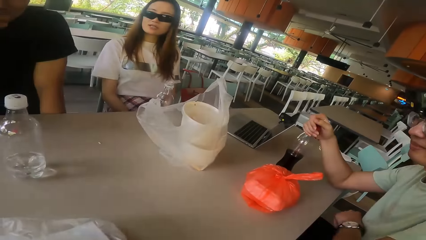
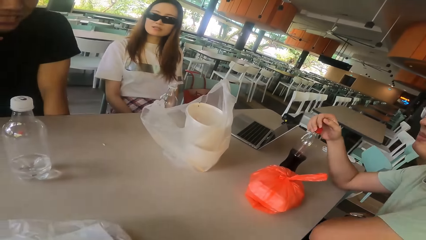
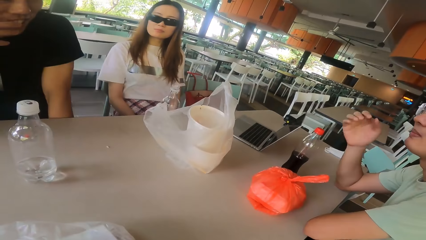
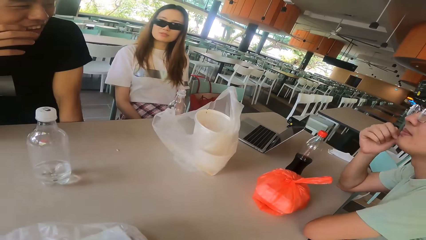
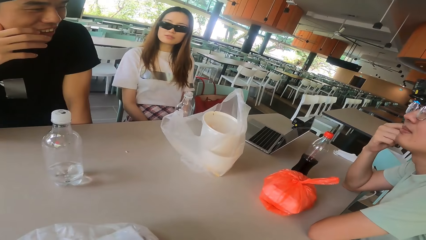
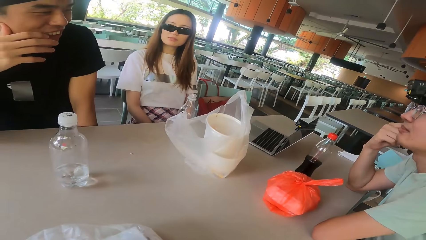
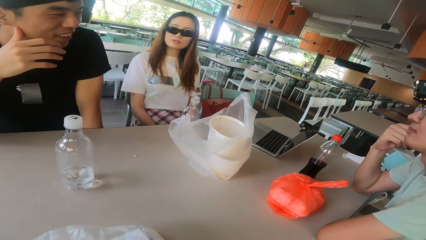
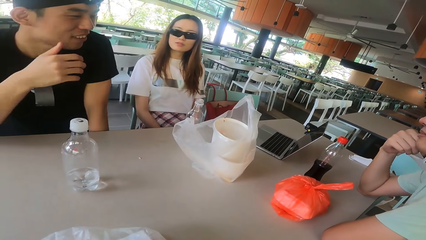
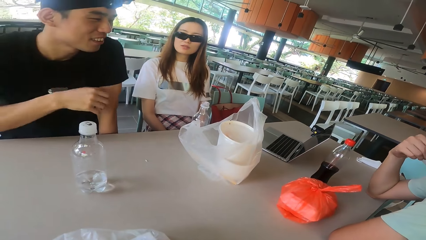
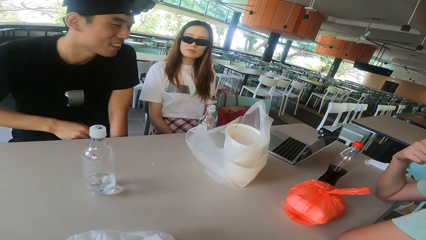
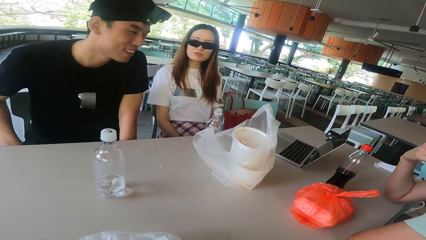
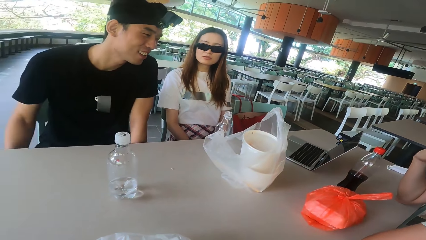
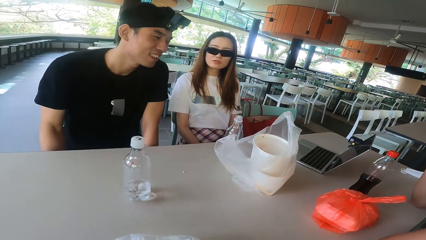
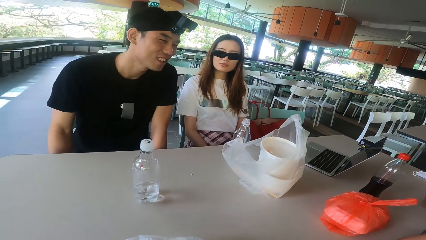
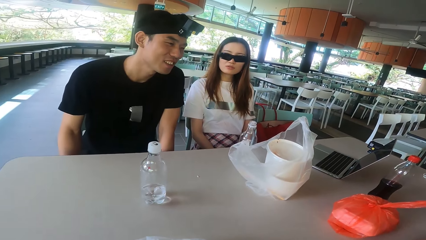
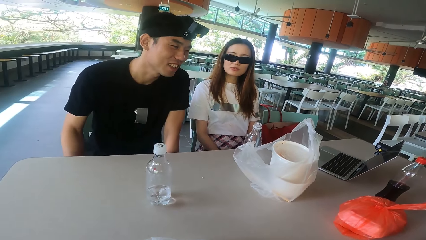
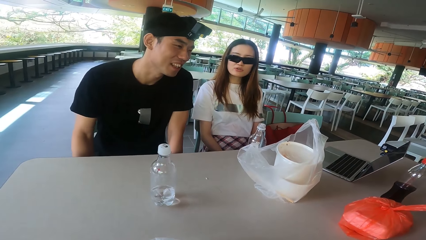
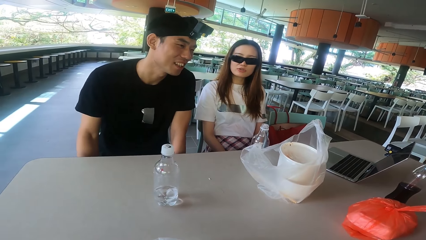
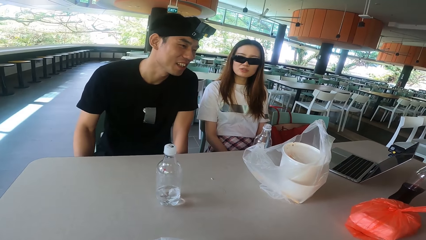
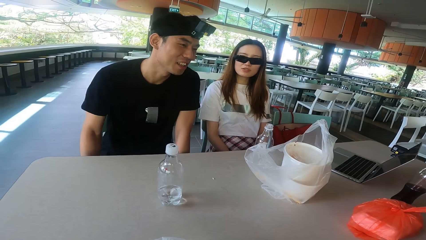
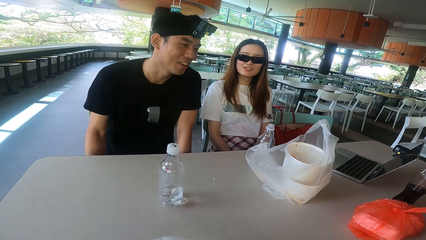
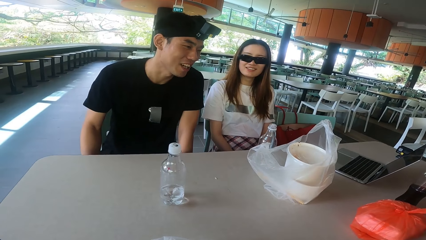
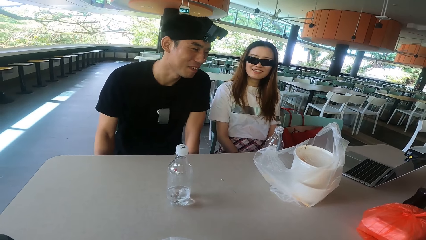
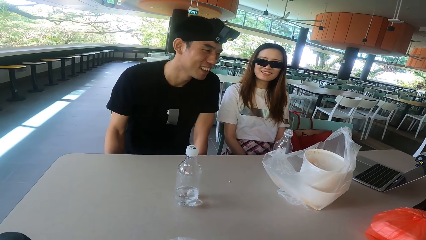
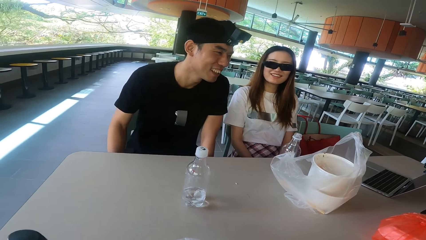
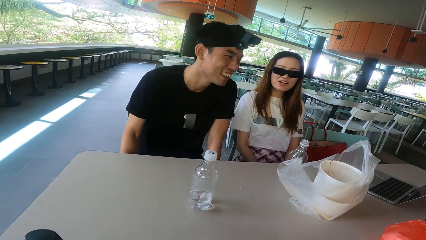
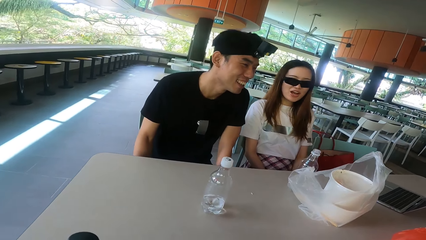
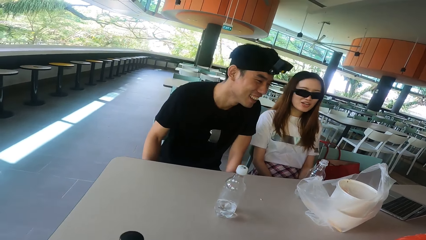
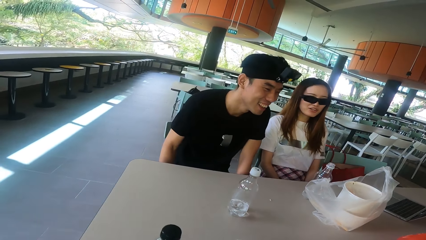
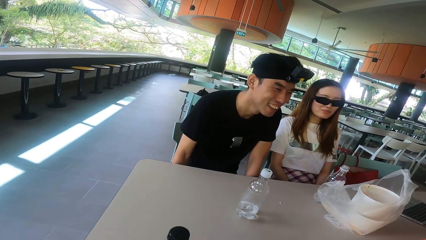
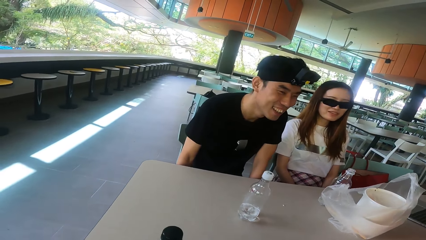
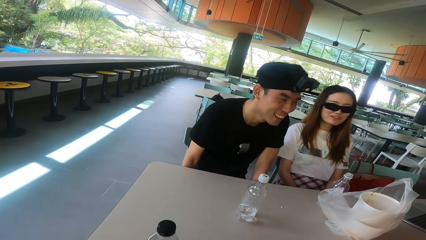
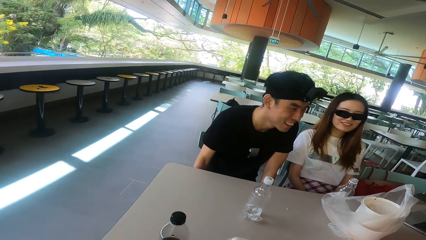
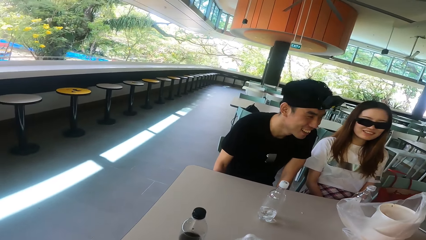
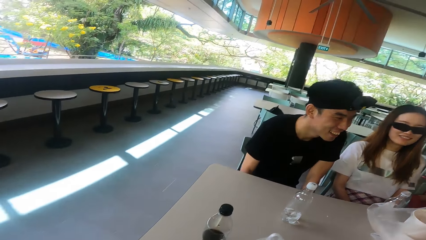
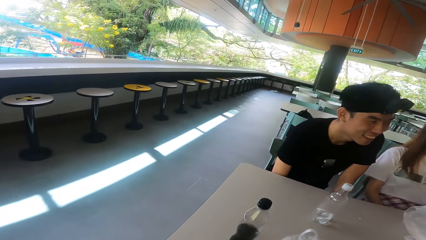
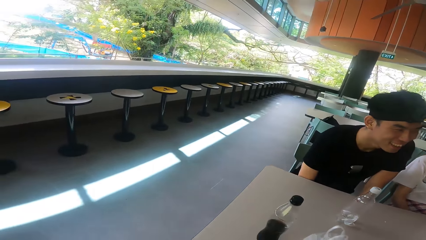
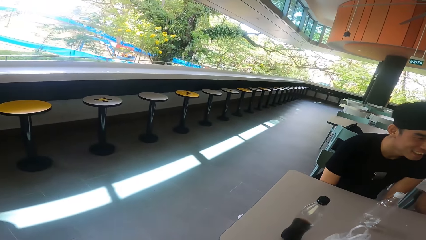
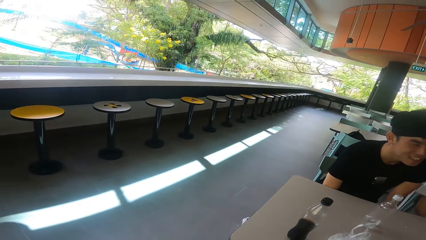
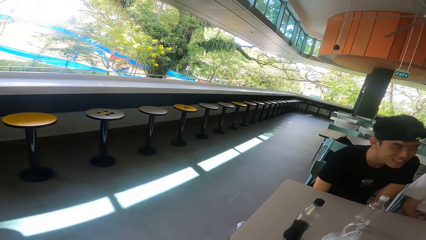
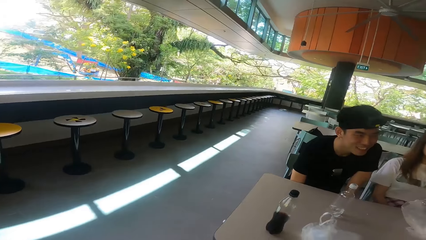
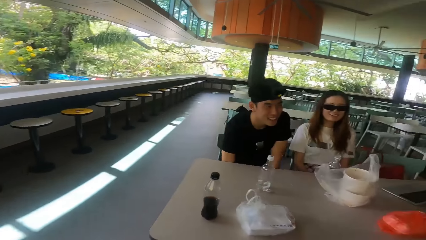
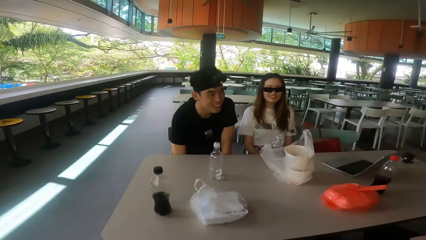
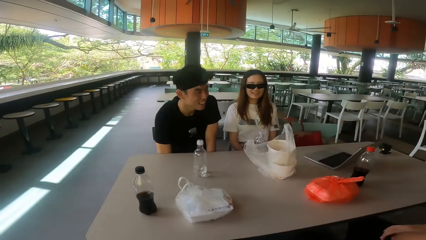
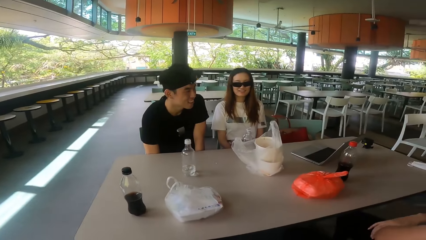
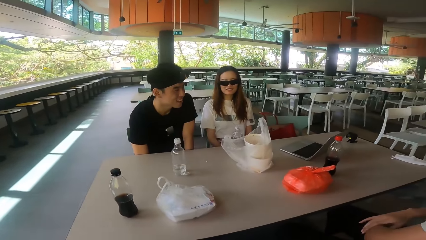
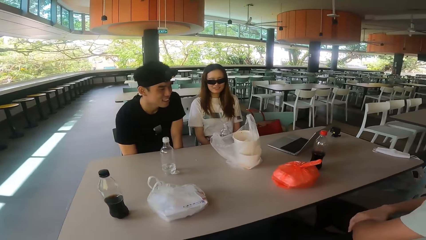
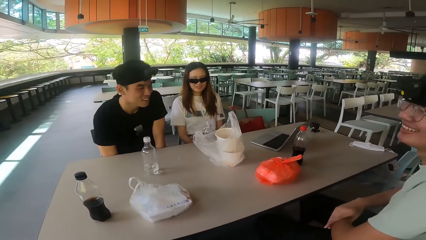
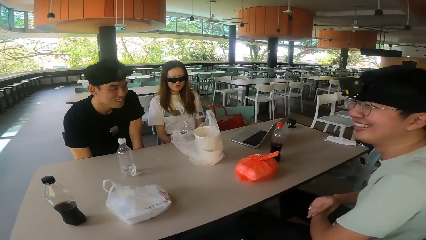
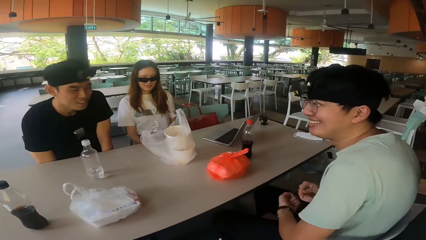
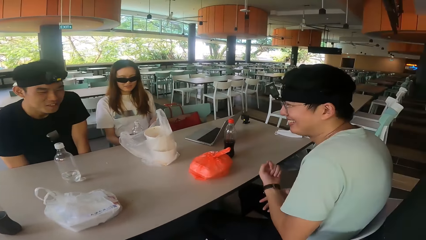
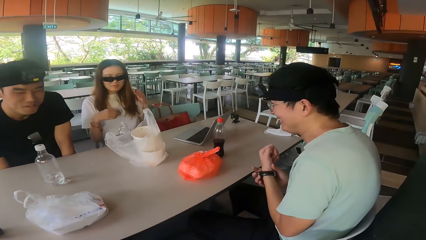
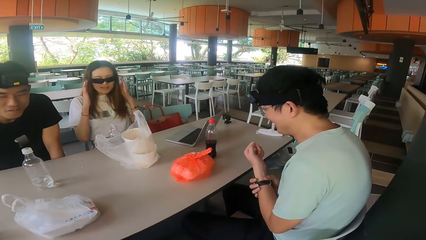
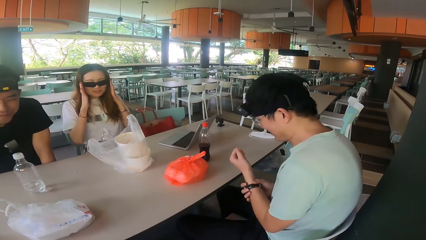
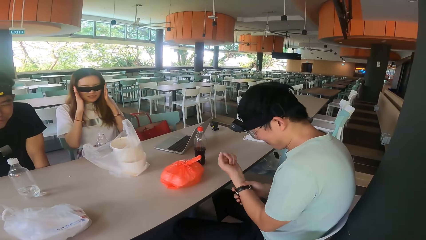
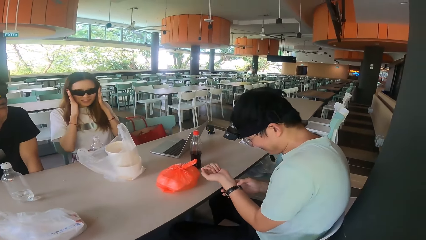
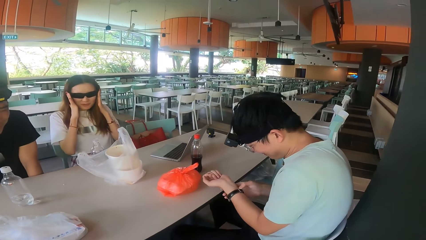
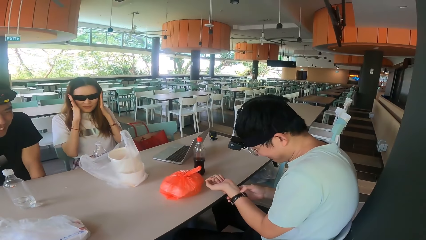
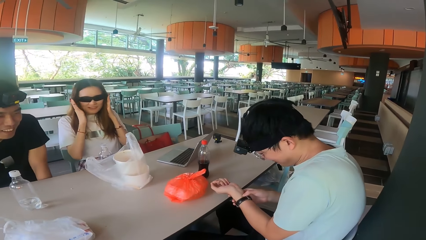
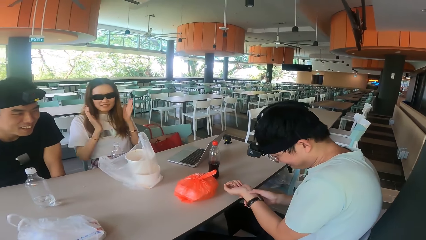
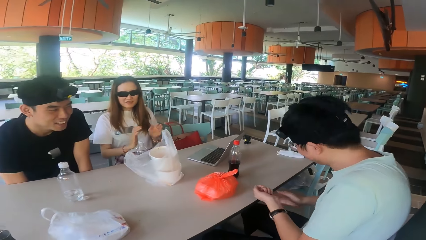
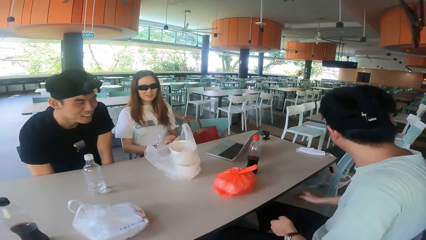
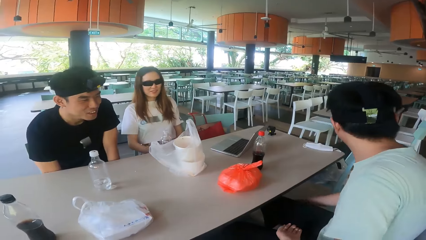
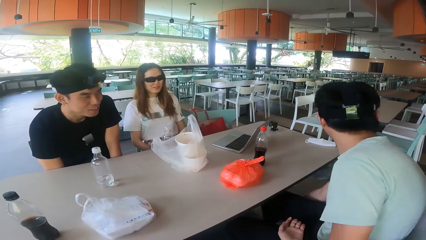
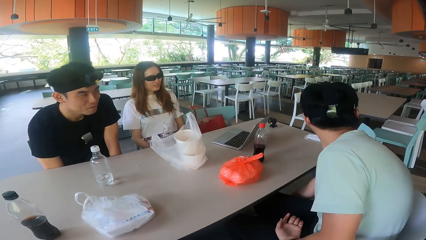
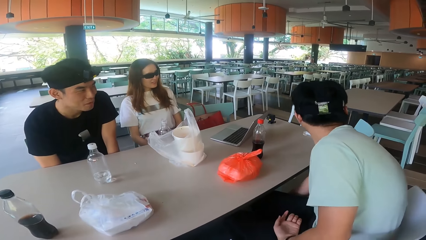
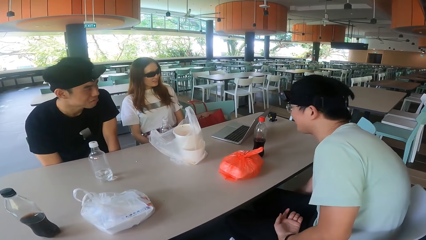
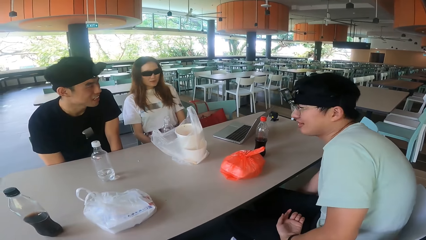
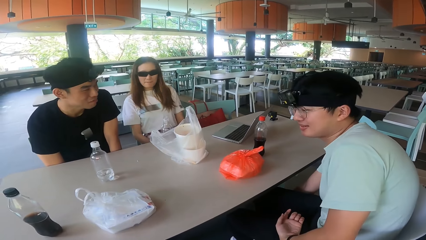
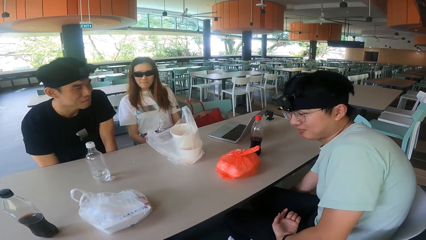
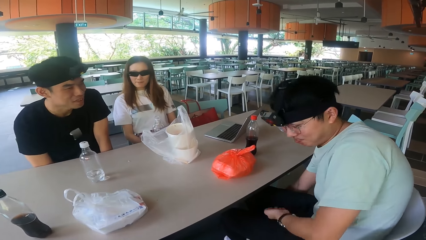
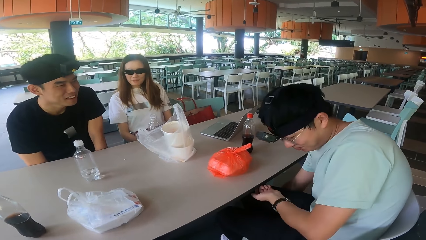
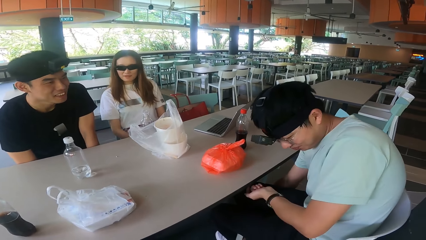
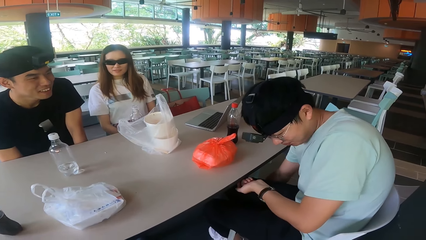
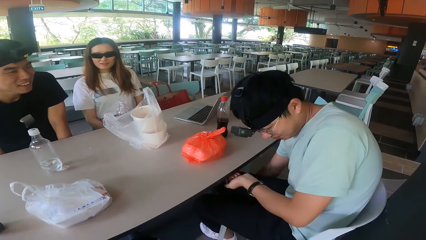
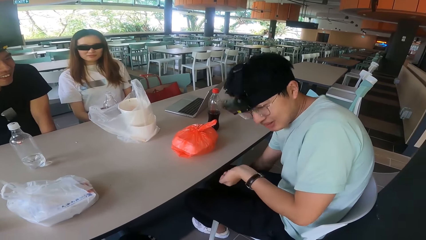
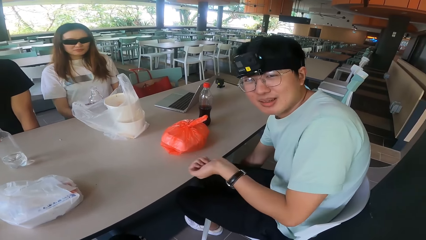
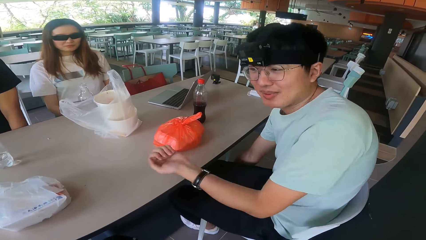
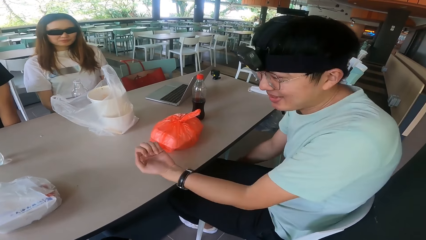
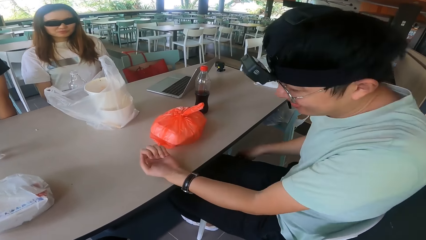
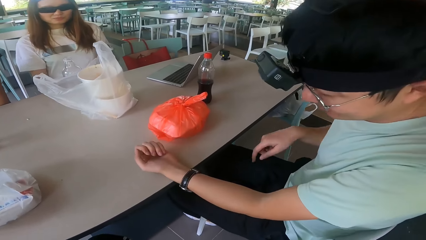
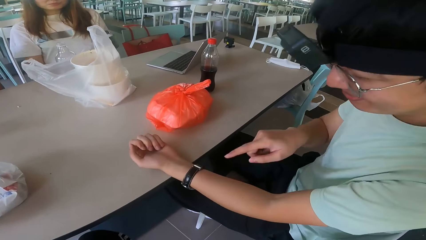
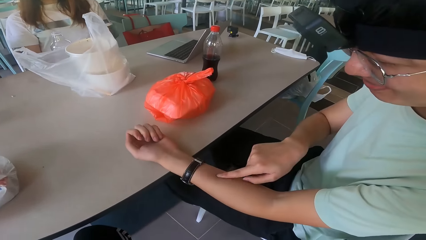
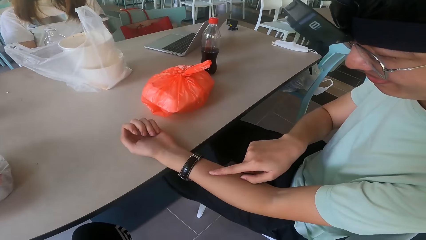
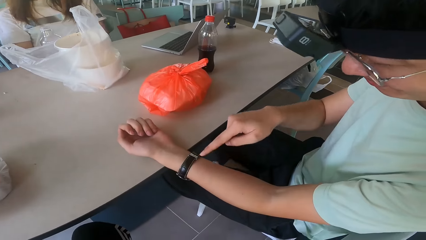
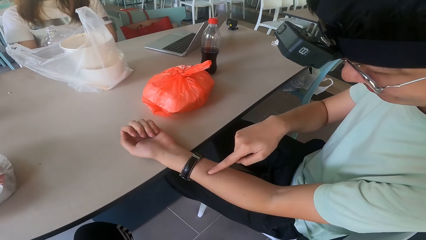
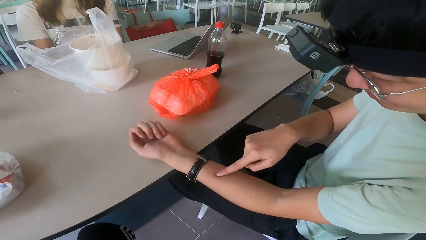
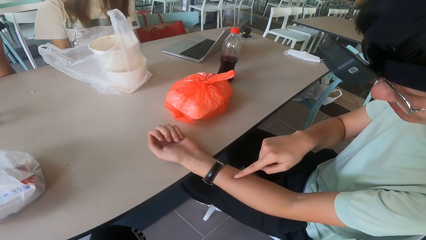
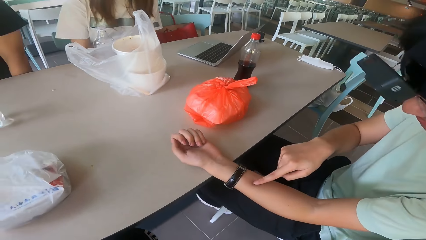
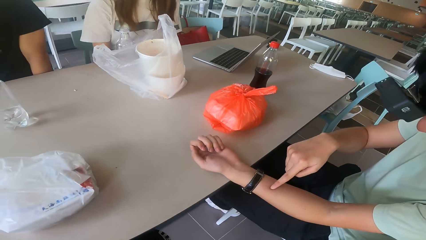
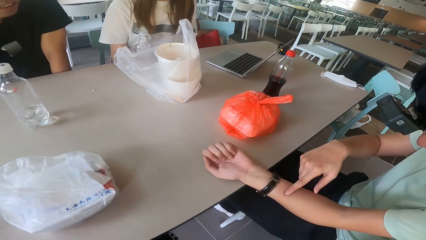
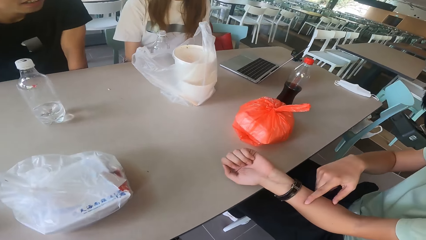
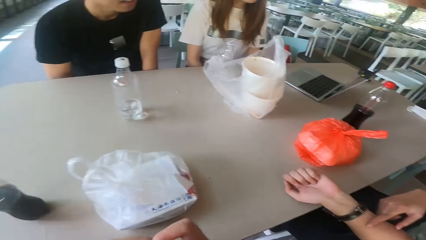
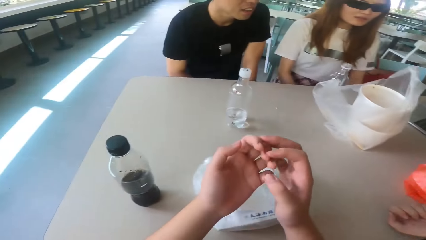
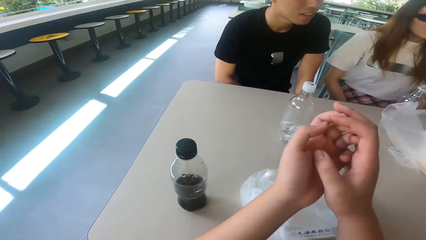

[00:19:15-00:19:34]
A man moves the hand. A woman talks to another man and the first man. The other man drops the hand. The other man laughs. The woman talks. The other man talks. The first man moves the watch, scratches the leg, and points at her hand with the finger.
